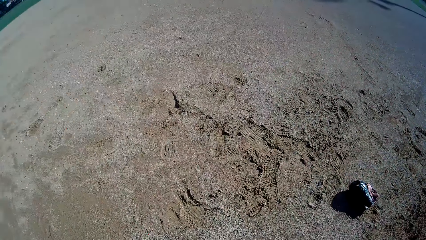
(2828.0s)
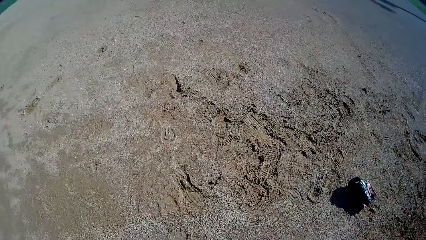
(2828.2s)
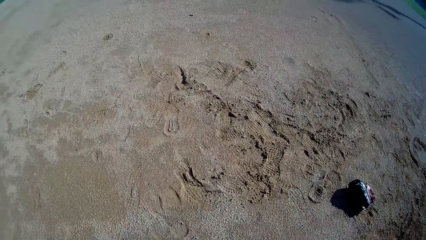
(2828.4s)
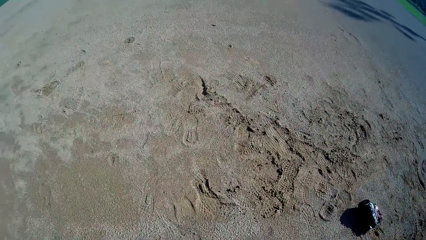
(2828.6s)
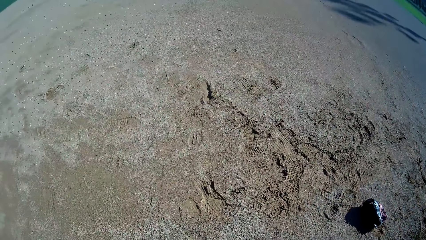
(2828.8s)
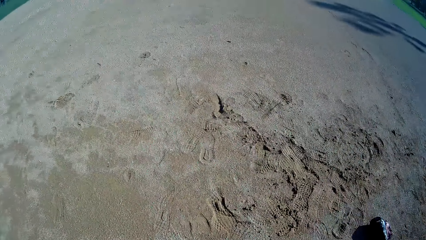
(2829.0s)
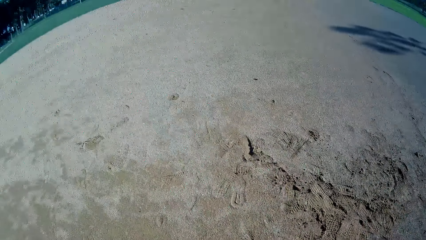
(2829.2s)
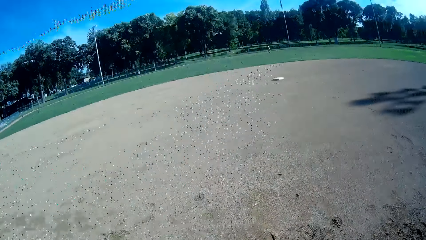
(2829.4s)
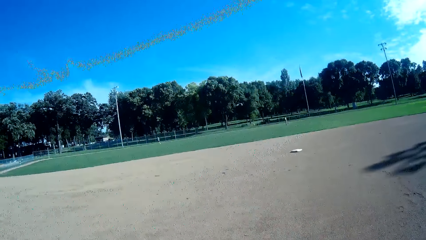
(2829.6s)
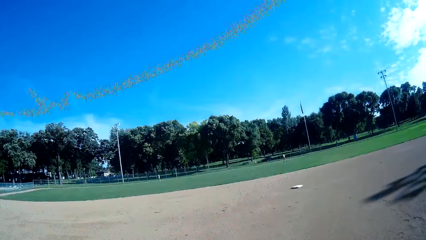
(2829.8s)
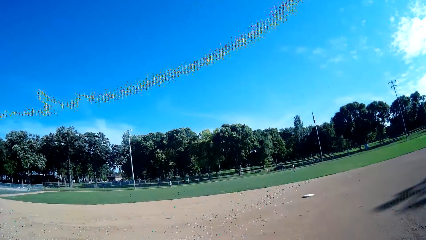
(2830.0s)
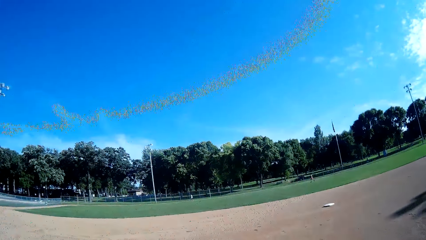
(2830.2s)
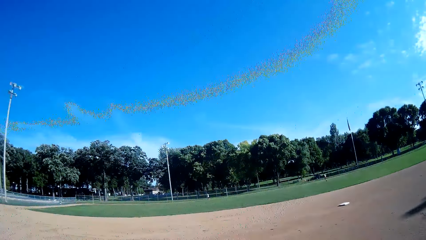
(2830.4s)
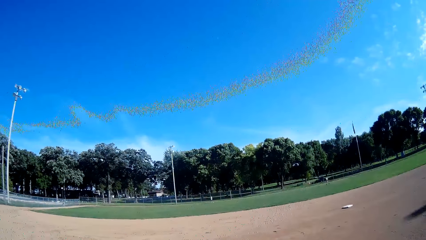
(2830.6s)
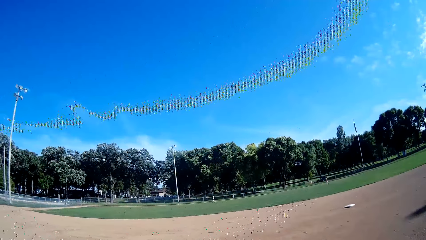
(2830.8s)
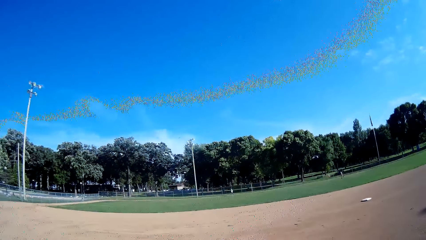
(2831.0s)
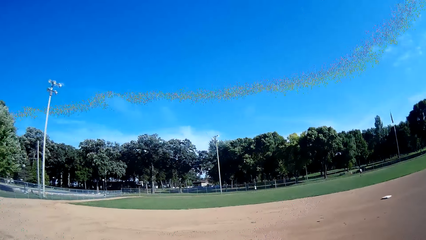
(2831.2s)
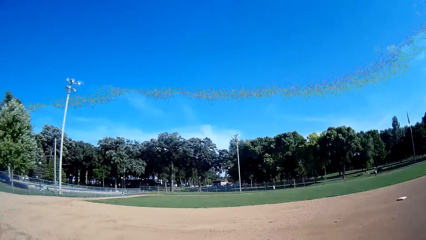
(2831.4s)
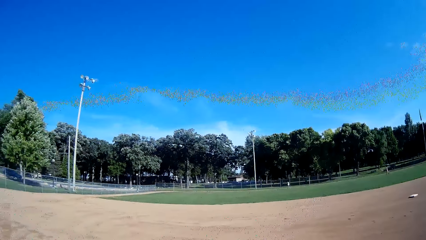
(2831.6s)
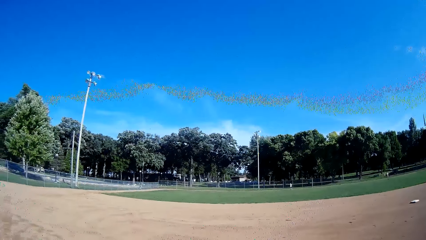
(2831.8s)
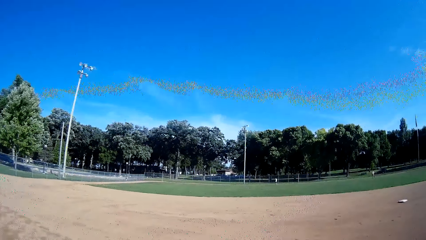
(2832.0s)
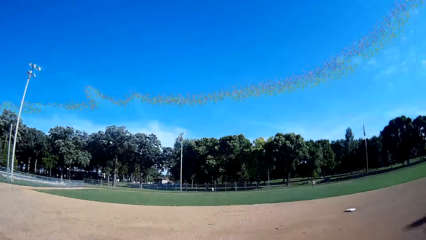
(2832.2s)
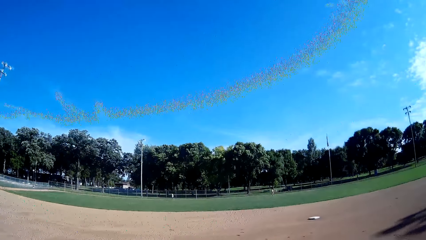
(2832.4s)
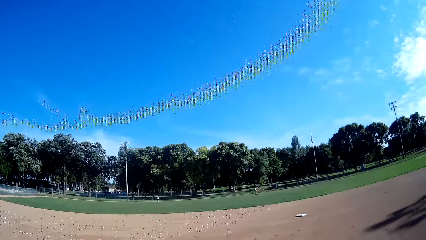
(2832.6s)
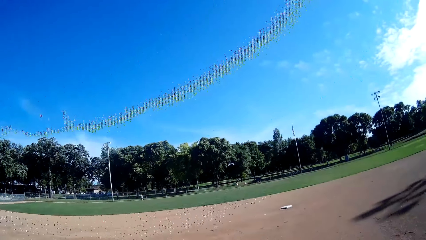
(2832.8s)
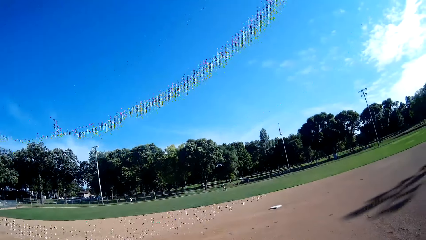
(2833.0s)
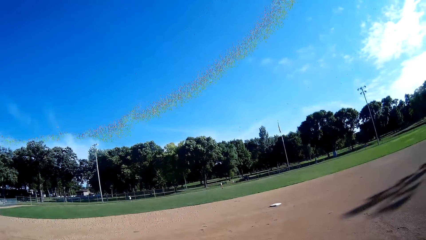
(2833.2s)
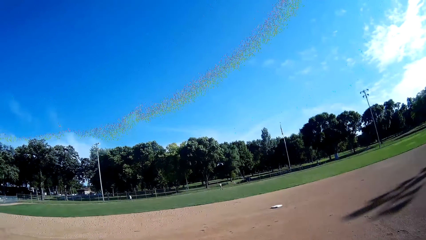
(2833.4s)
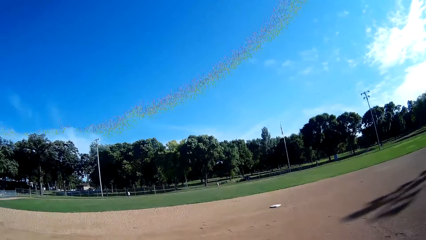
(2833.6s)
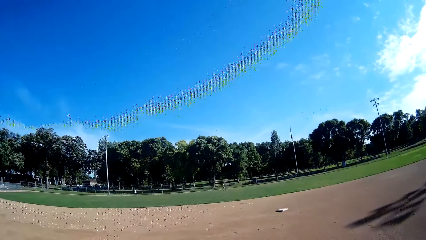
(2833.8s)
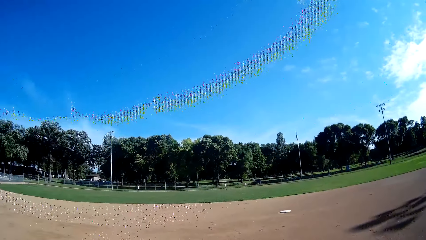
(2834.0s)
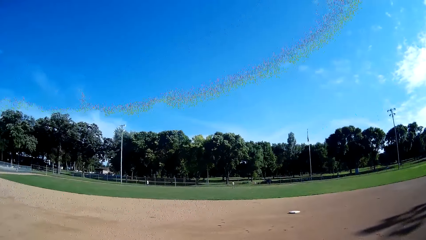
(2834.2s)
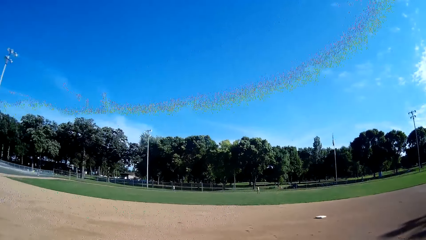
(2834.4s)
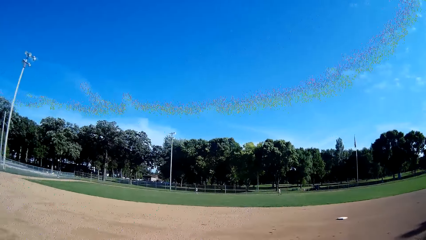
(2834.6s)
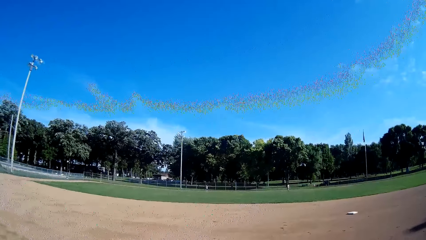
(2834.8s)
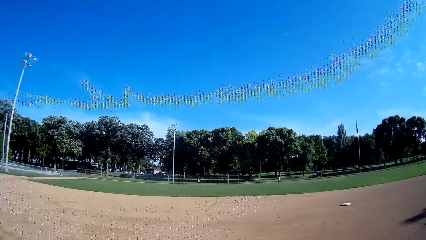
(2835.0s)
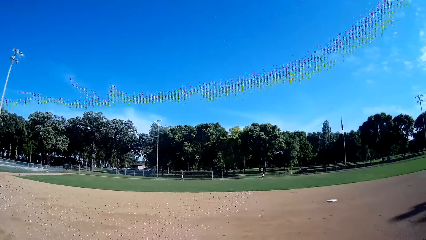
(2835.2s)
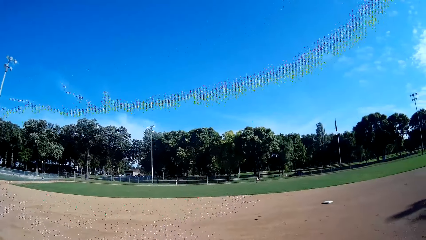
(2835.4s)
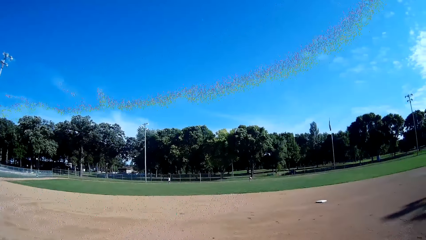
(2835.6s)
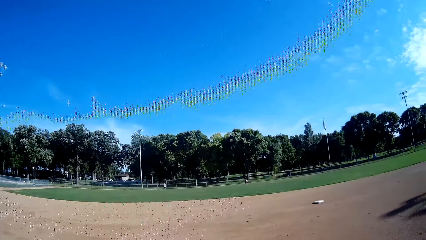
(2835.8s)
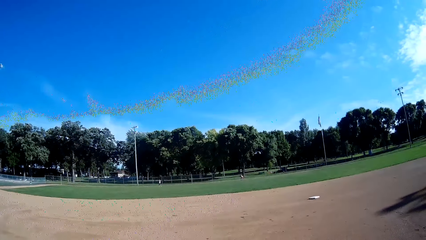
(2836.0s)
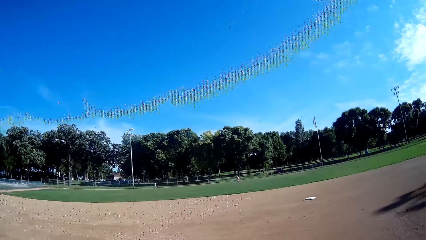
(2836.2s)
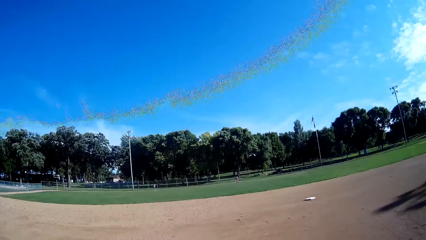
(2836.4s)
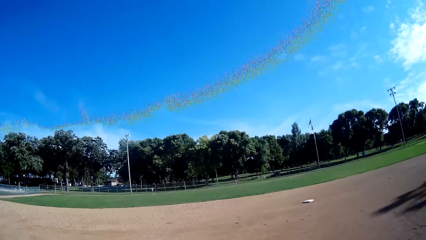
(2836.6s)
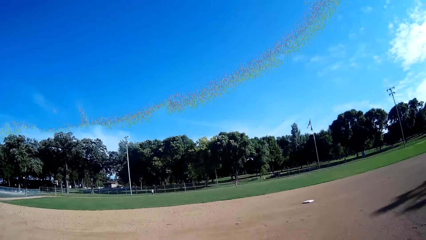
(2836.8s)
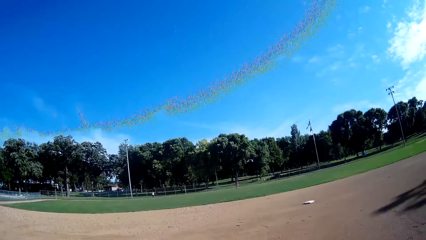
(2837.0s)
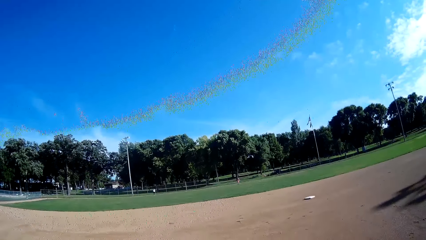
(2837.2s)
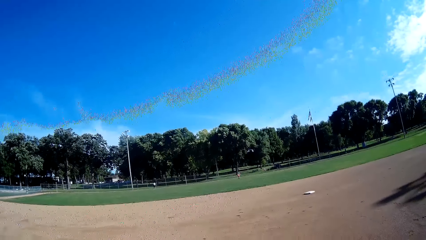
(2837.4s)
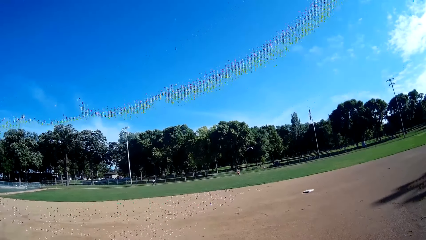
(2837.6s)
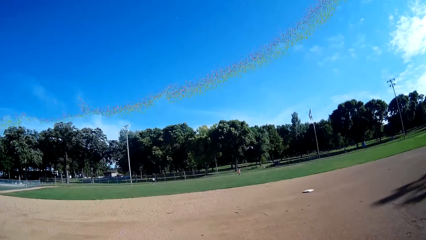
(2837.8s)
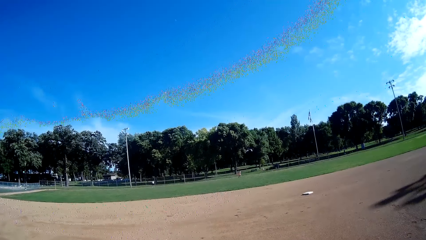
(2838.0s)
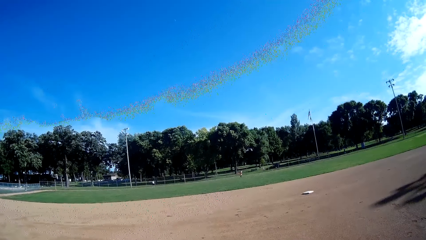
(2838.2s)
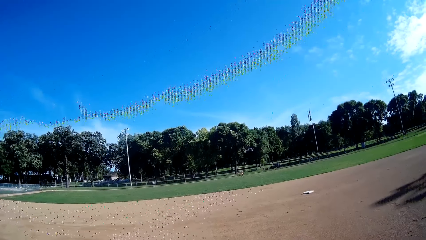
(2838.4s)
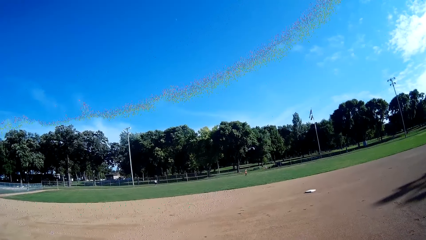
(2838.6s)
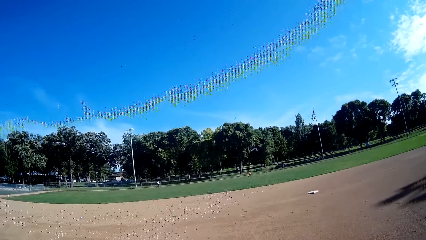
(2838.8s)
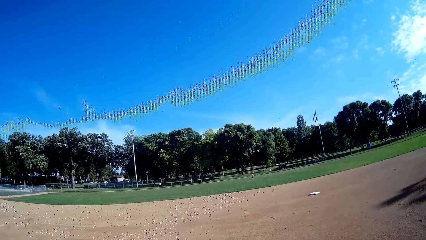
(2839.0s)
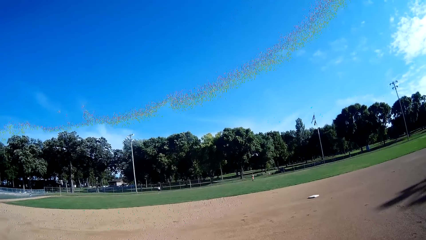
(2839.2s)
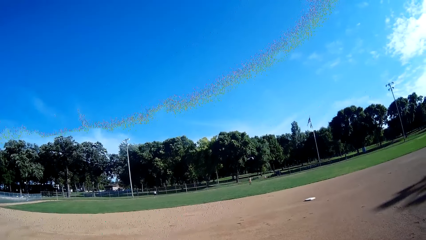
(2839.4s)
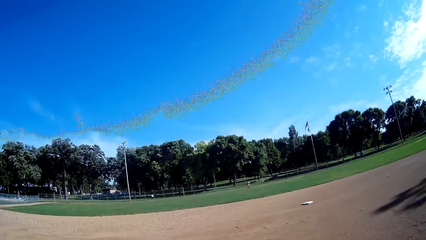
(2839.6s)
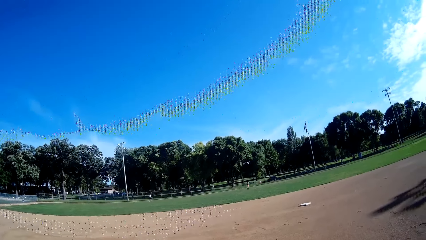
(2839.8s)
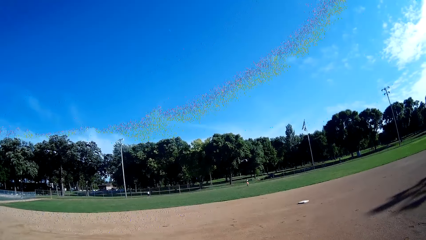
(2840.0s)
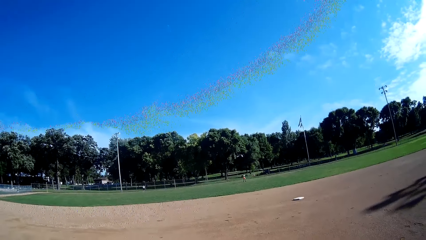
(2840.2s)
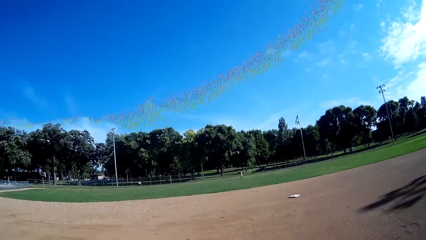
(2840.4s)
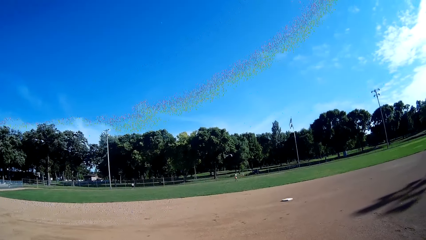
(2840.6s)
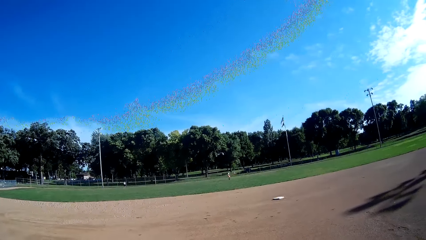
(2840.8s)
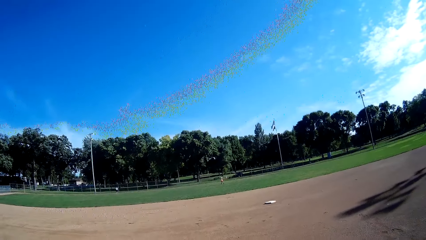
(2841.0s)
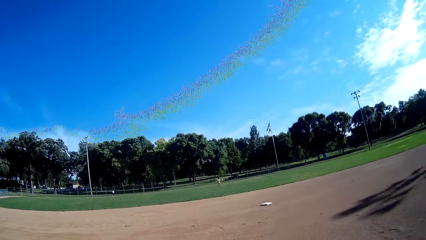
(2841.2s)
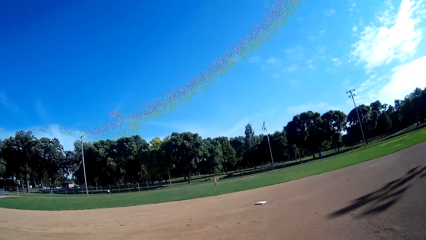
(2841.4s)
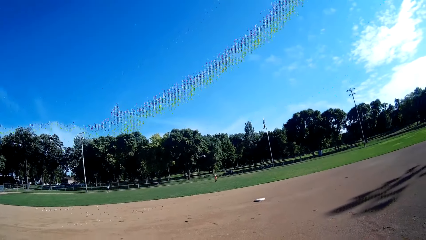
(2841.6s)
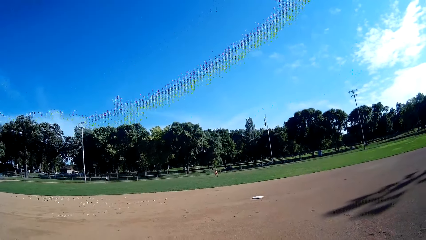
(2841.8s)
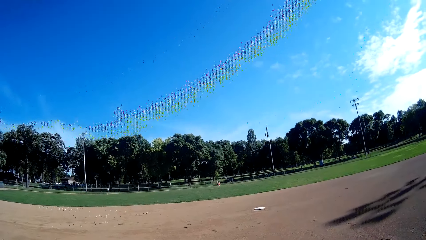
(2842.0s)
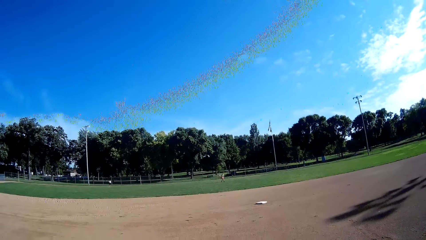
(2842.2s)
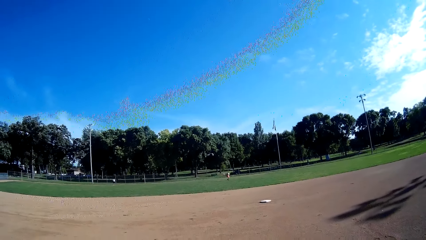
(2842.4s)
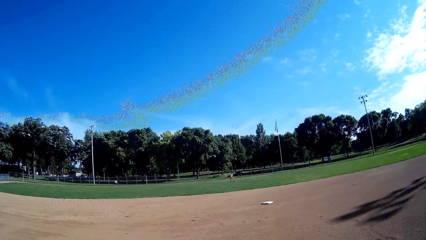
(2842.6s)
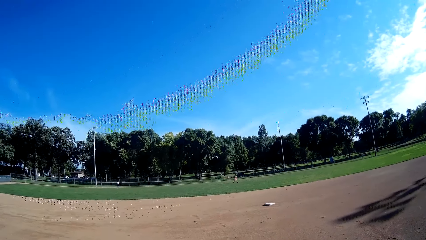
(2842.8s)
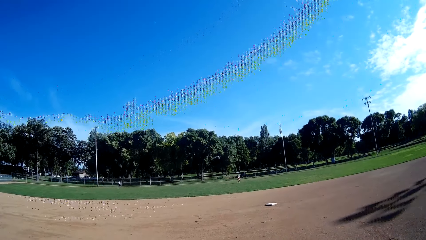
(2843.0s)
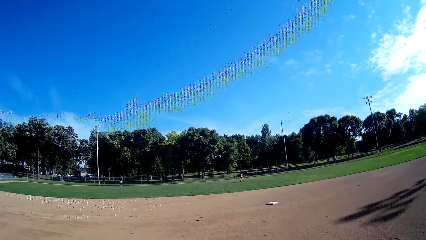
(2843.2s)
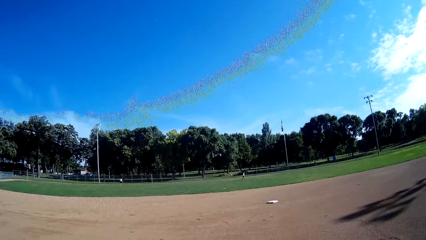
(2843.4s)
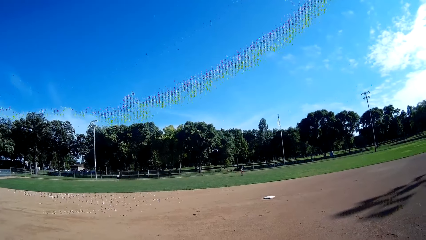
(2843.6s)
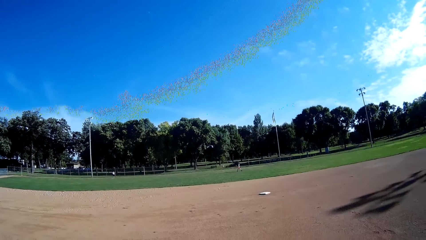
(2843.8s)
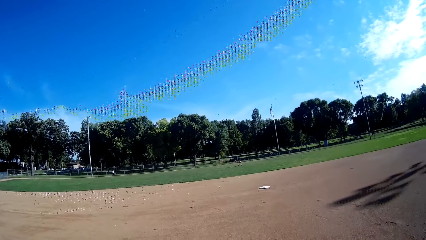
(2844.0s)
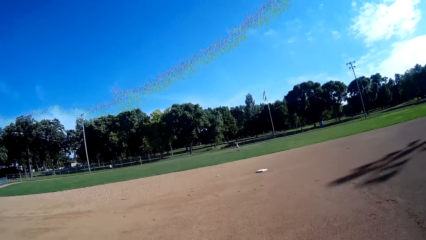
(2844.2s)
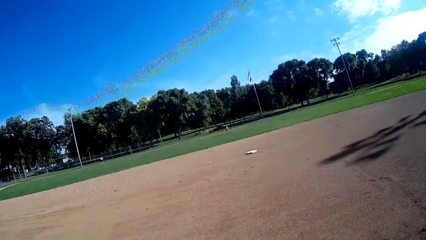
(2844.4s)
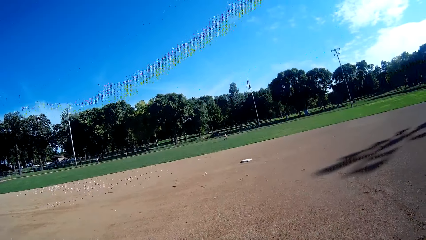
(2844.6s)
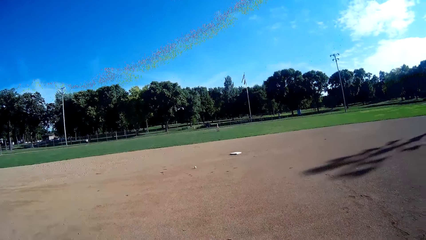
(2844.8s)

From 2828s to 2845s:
The camera wearer looks towards the ground. They look around the field. A person walks around the field. A man runs towards the baseball. The man picks the ball from the ground. The man jogs back to his position. The man runs around the field. The man throws the ball towards the camera wearer.
